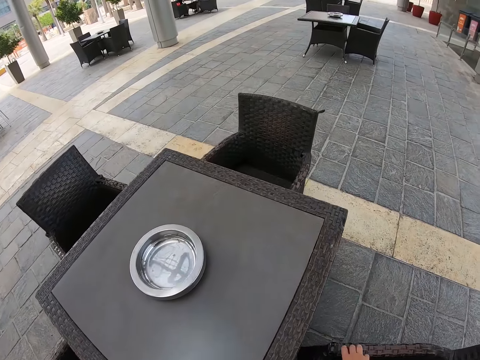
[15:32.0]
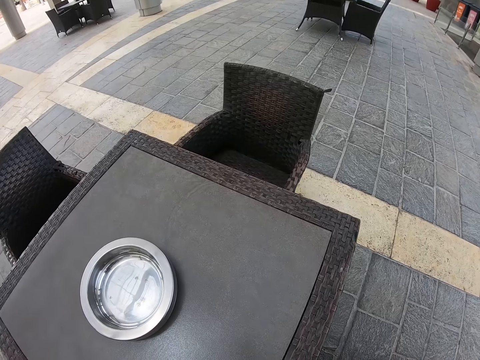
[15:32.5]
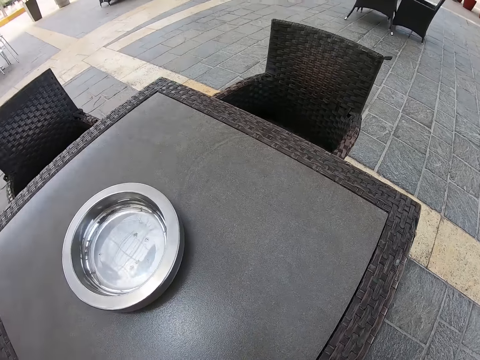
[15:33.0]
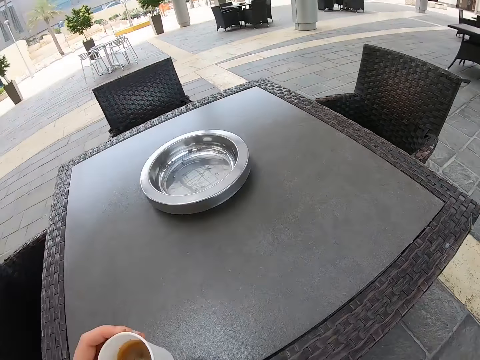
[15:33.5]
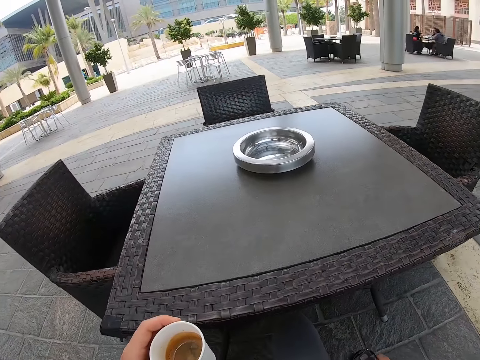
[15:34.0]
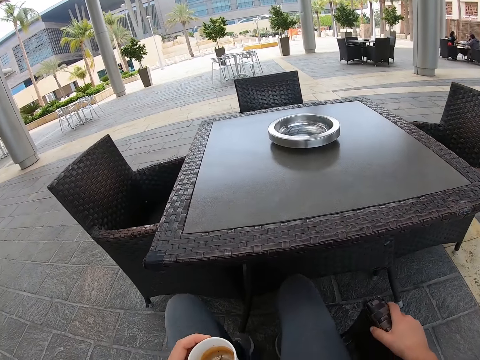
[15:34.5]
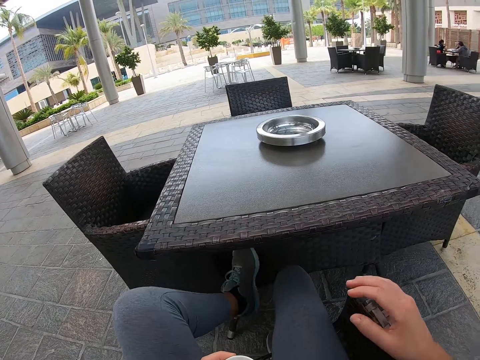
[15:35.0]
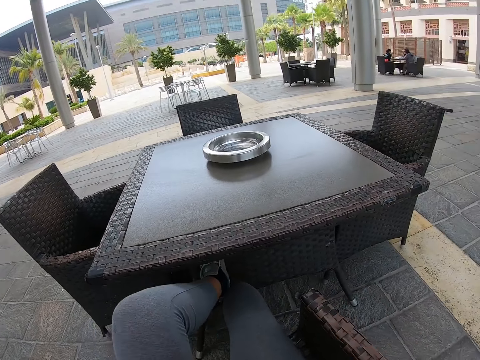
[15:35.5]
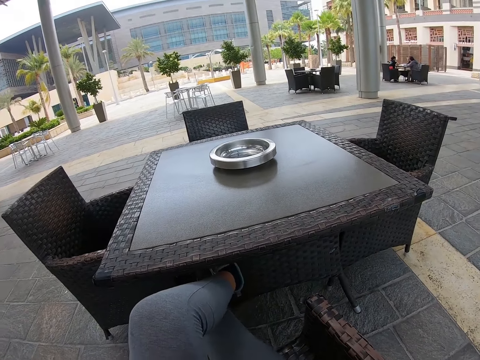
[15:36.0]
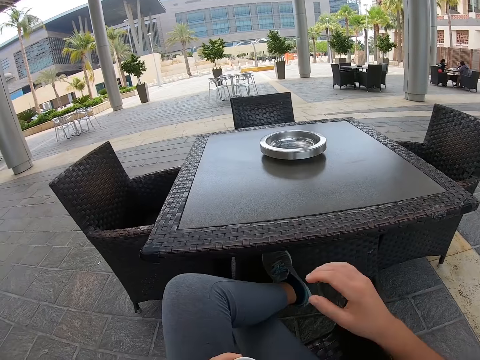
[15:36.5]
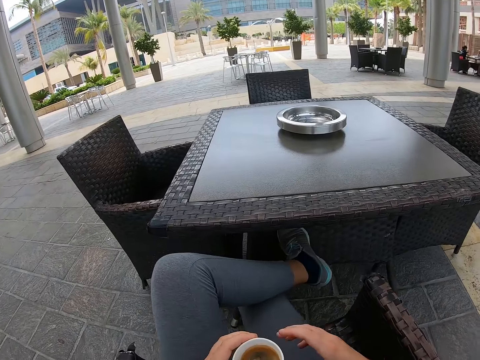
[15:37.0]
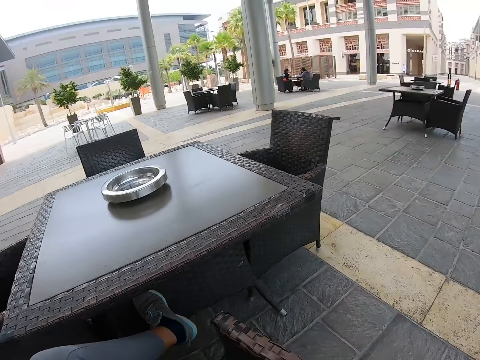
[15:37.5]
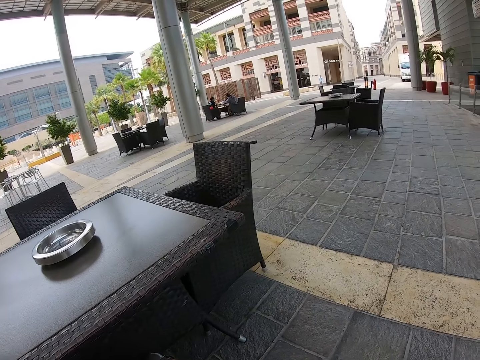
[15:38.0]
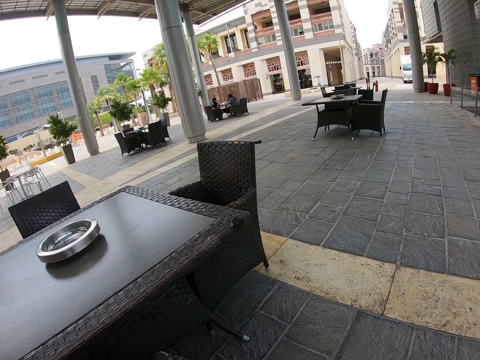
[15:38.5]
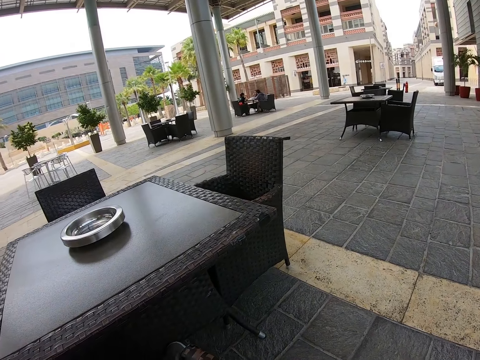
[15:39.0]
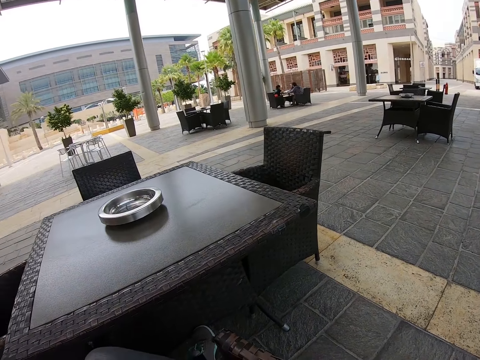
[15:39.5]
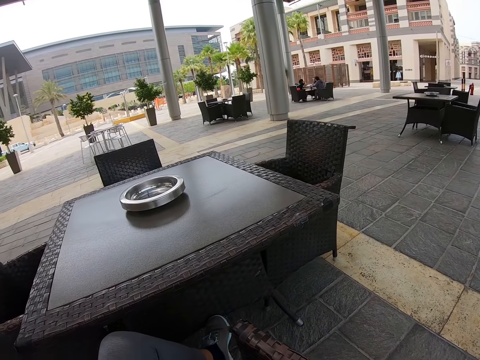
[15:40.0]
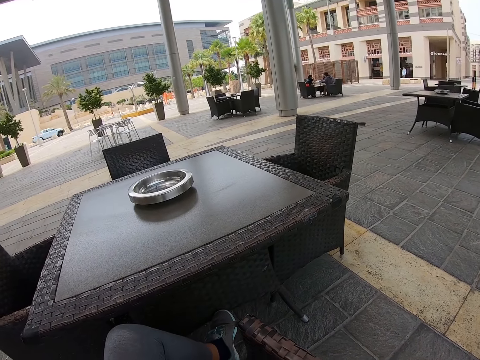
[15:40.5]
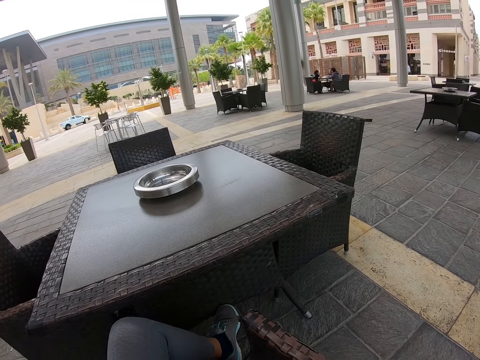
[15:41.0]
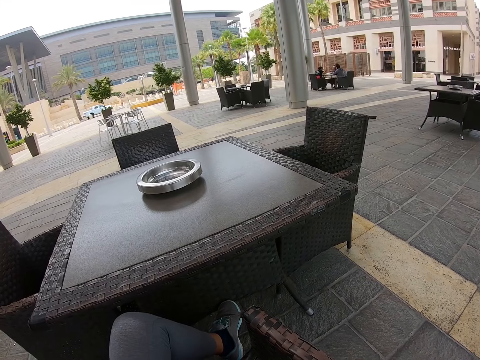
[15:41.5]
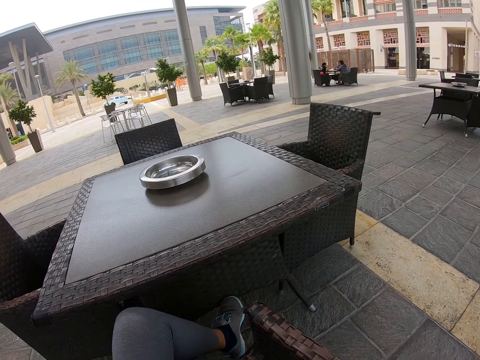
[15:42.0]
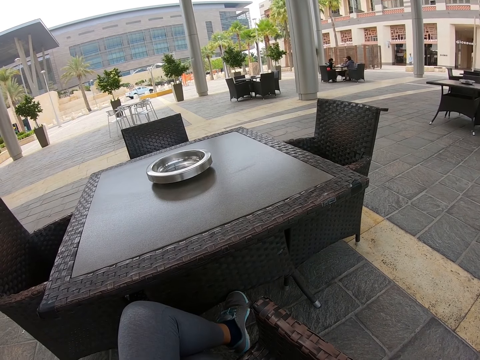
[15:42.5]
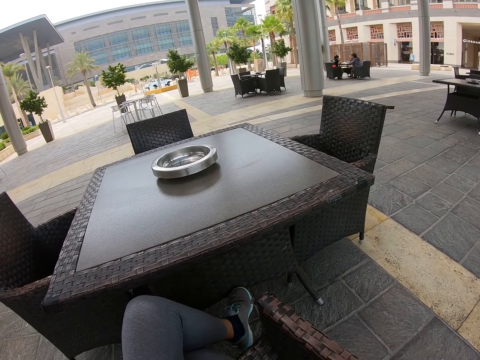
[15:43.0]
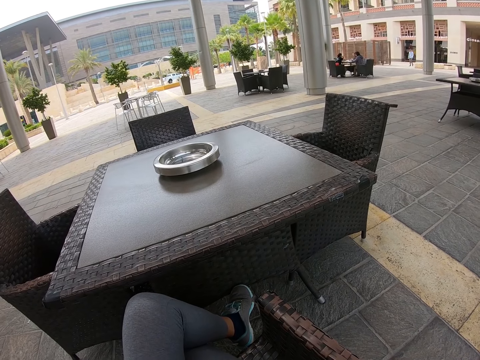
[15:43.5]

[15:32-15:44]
The camera wearer sits down on the chair. They look around. They rest a leg on the coffee table. They look around.

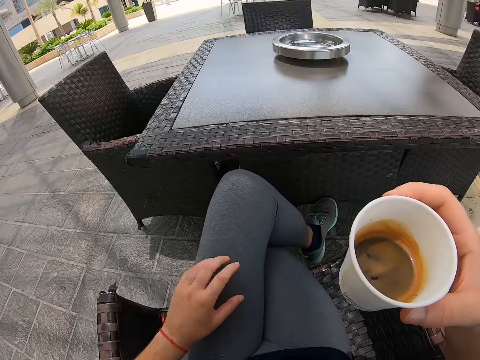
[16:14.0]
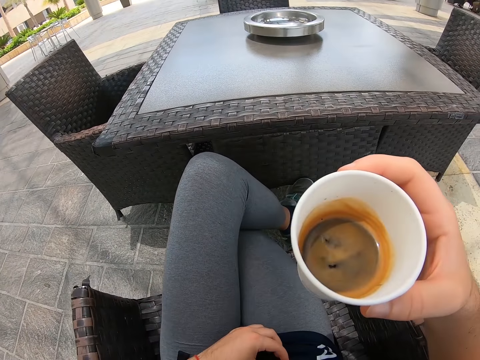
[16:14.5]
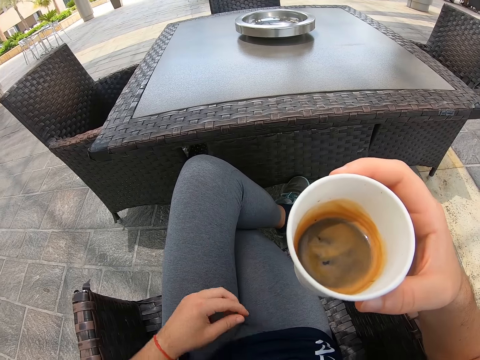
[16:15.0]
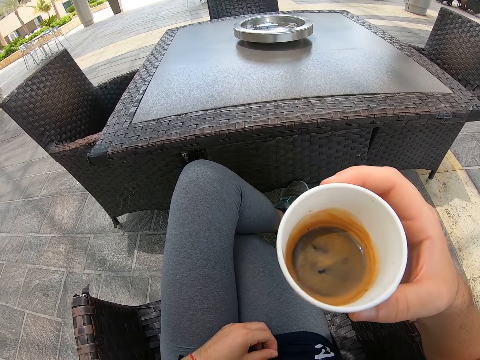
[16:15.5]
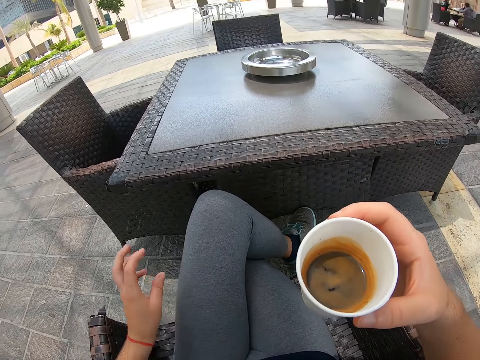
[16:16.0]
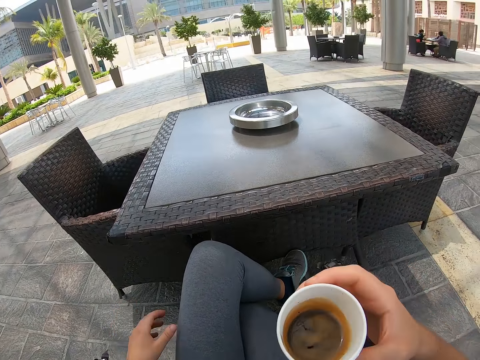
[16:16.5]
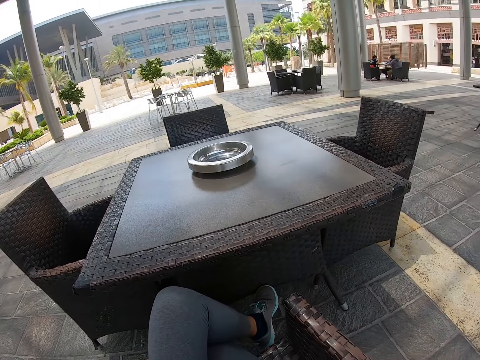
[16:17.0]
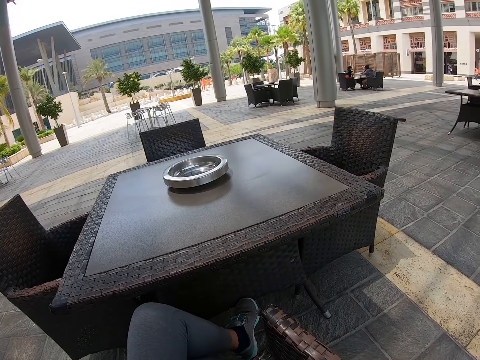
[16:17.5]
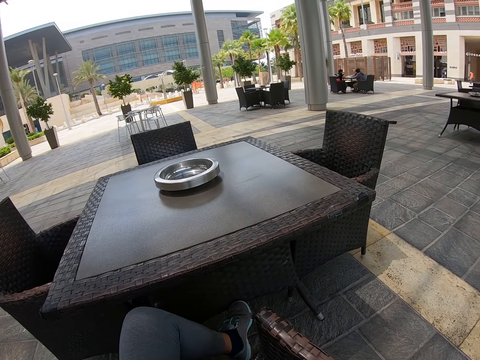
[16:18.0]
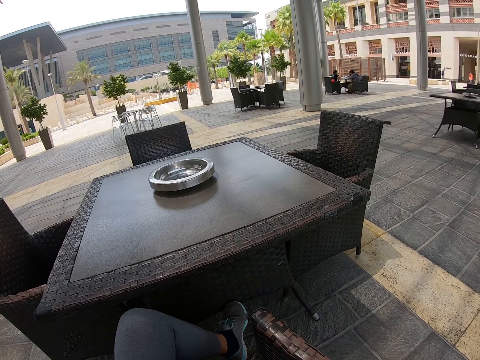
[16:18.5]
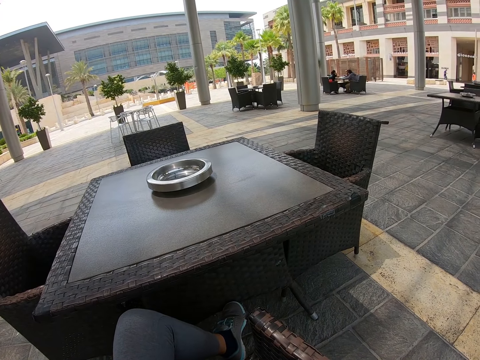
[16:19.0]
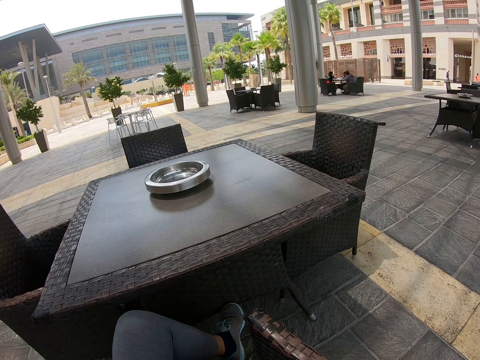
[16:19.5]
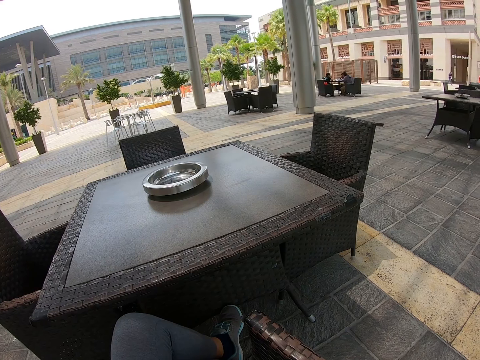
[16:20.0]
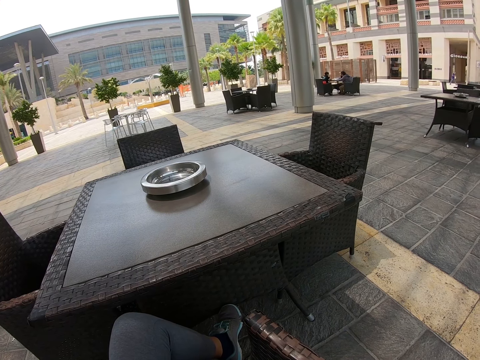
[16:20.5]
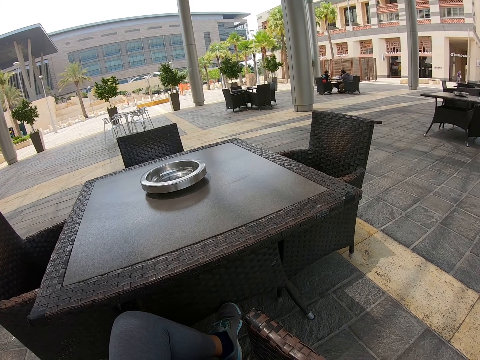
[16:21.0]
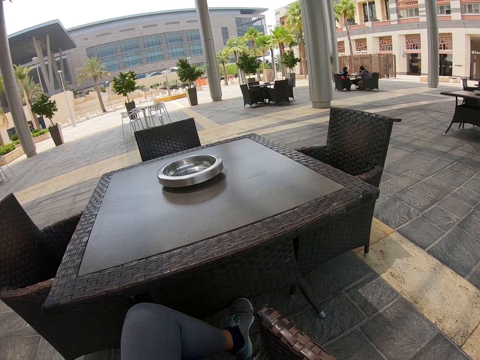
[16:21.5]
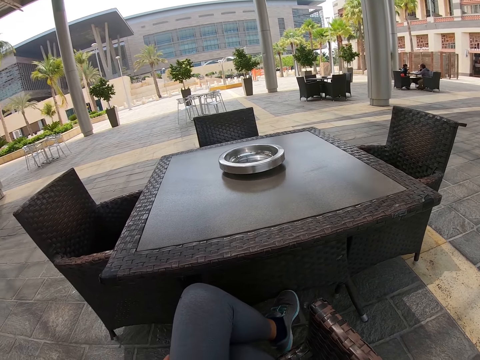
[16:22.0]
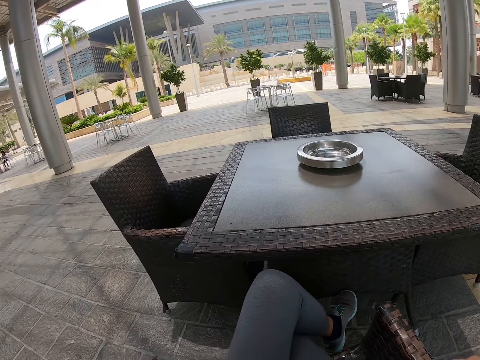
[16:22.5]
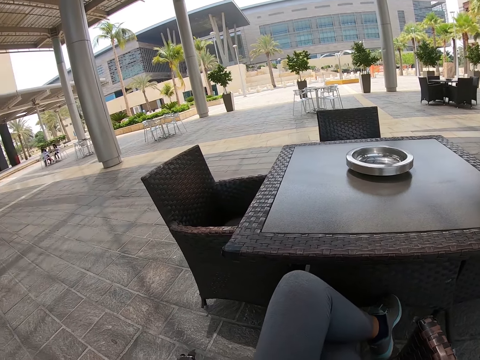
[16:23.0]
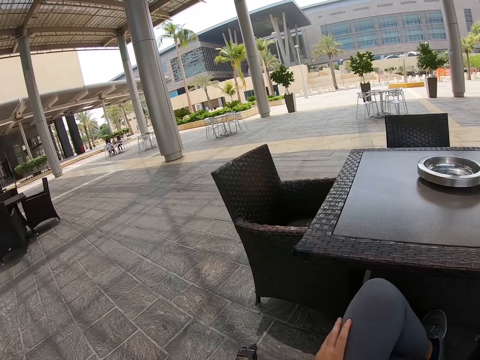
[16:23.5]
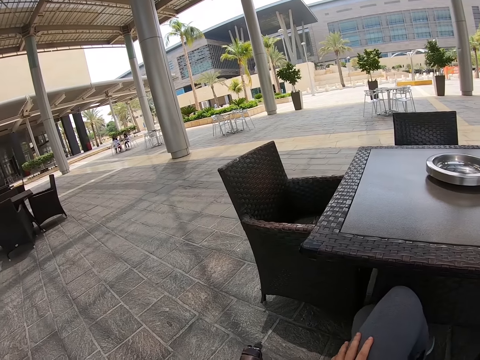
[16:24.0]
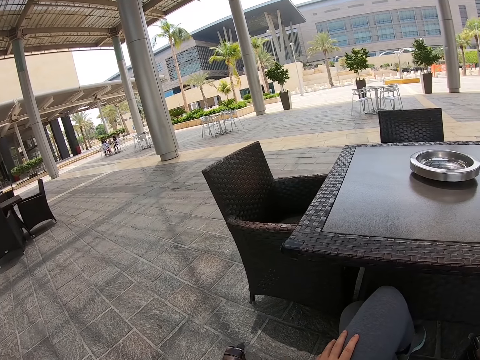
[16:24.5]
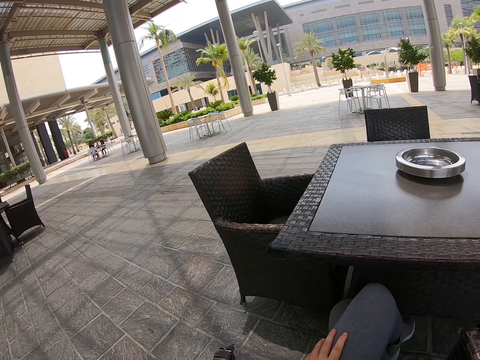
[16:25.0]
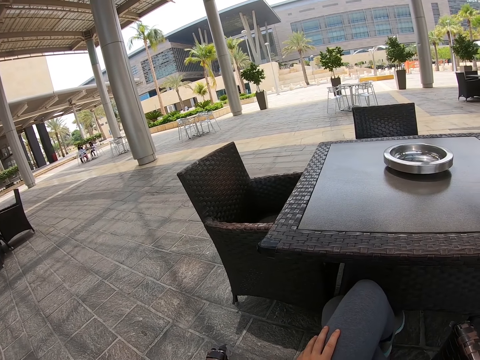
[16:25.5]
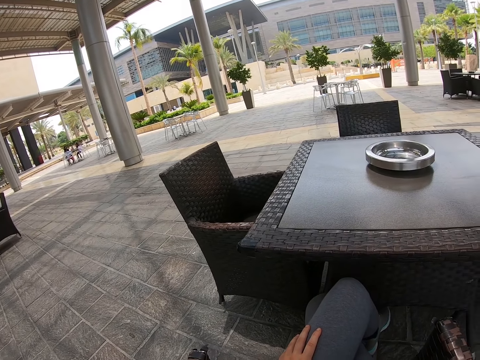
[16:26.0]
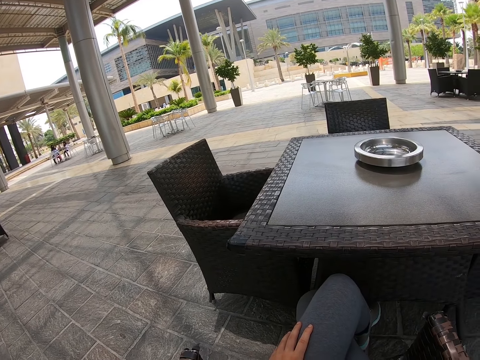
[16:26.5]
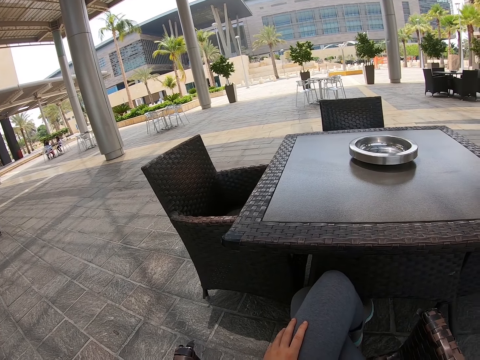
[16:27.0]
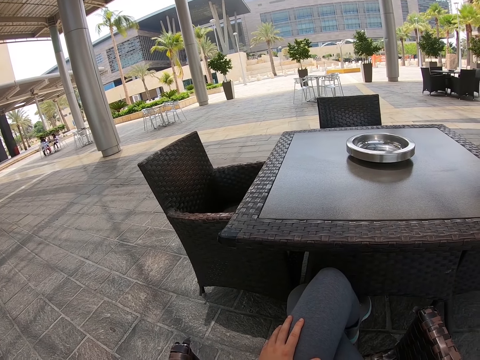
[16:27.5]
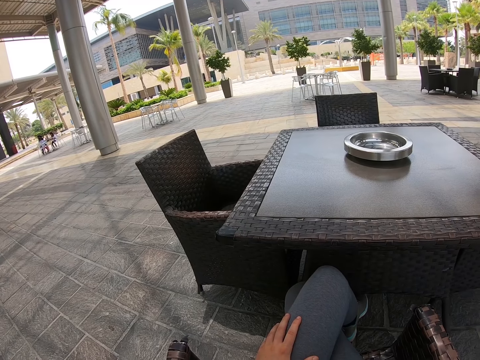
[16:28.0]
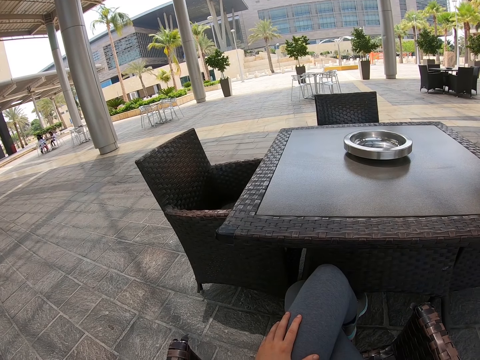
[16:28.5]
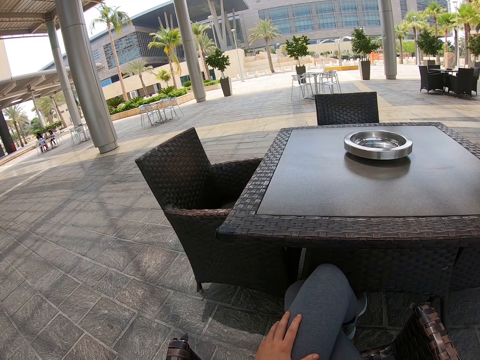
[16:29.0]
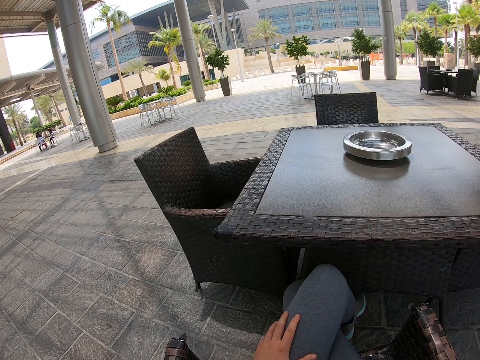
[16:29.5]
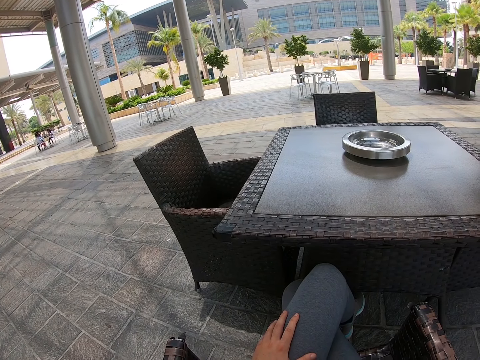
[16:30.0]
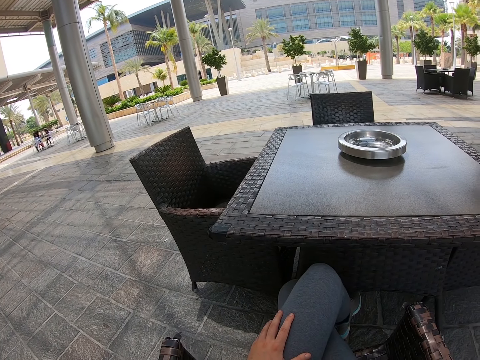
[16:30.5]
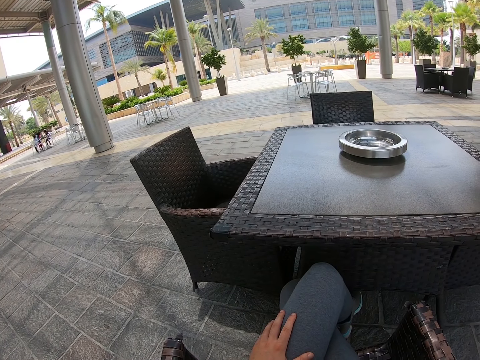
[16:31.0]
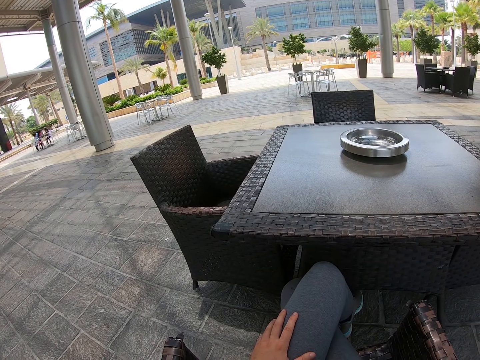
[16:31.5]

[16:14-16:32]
The camera wearer picks up something. They drop something. They look around.
